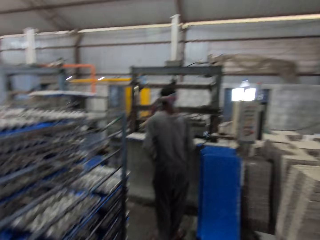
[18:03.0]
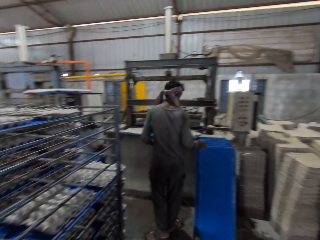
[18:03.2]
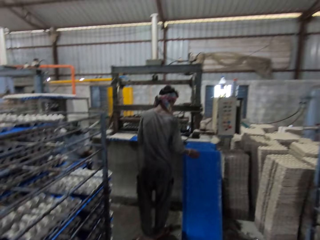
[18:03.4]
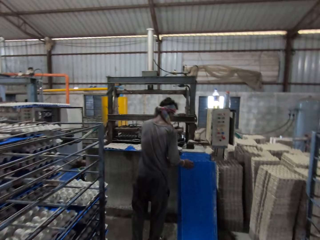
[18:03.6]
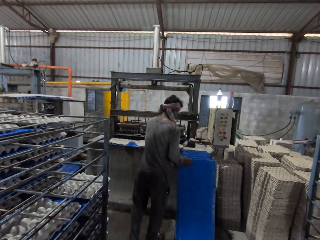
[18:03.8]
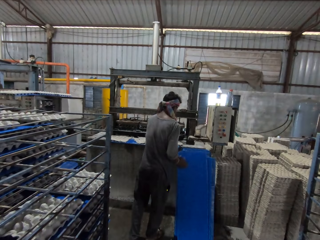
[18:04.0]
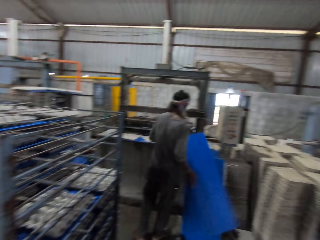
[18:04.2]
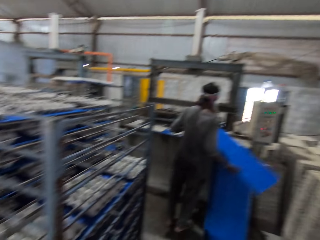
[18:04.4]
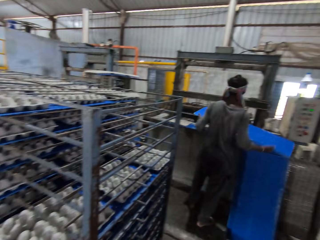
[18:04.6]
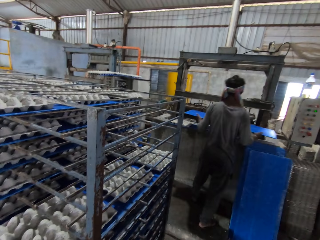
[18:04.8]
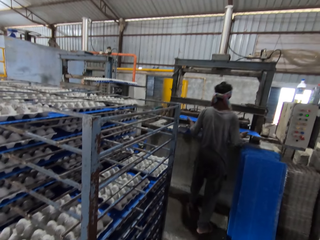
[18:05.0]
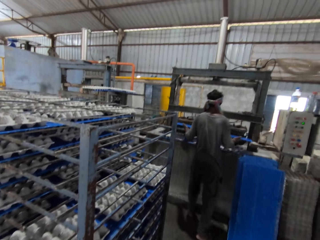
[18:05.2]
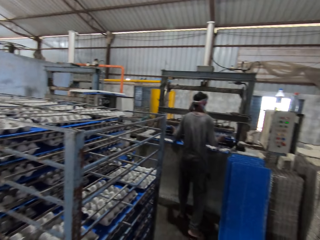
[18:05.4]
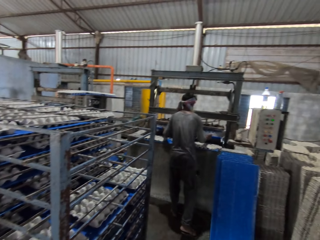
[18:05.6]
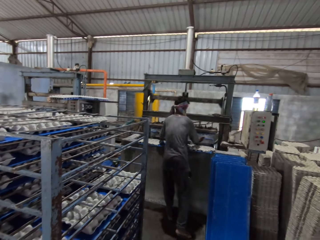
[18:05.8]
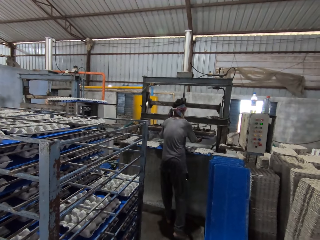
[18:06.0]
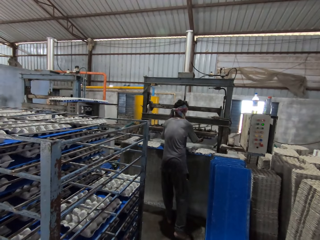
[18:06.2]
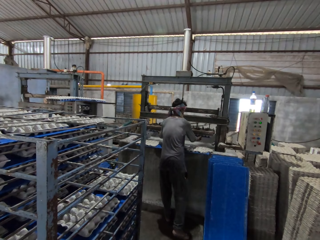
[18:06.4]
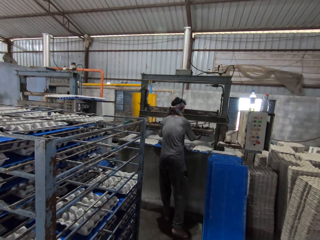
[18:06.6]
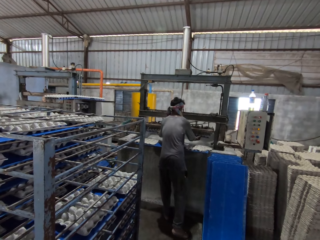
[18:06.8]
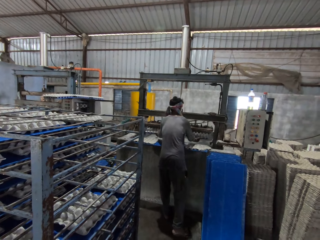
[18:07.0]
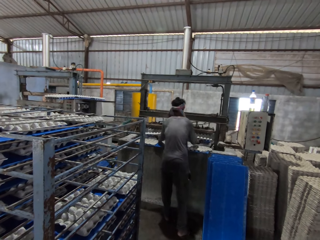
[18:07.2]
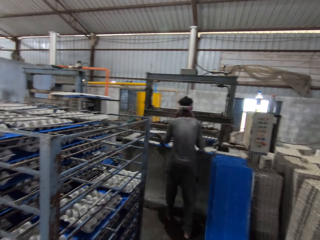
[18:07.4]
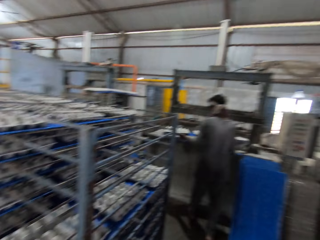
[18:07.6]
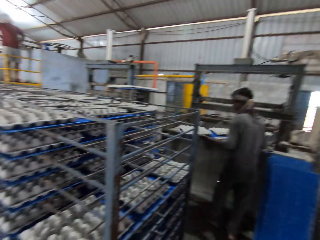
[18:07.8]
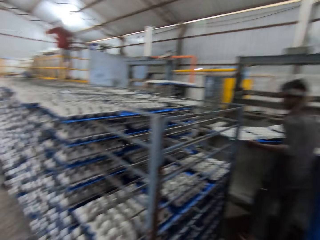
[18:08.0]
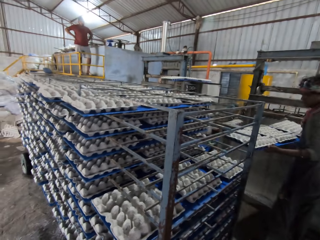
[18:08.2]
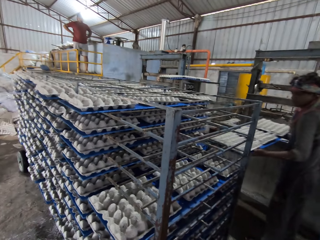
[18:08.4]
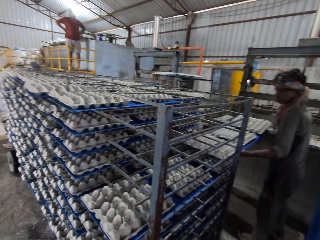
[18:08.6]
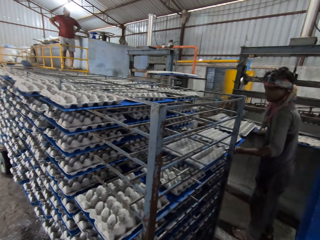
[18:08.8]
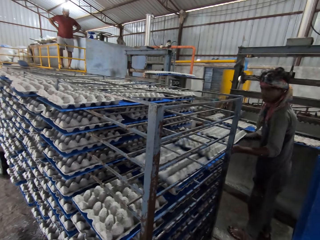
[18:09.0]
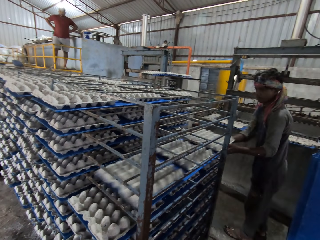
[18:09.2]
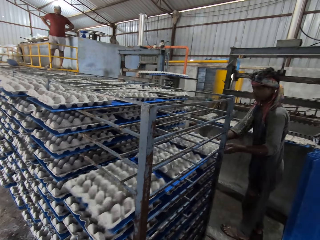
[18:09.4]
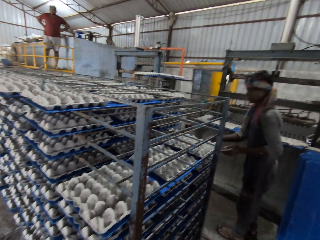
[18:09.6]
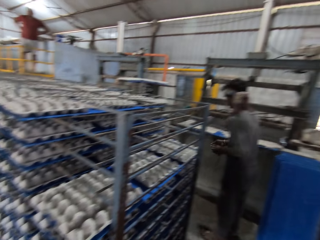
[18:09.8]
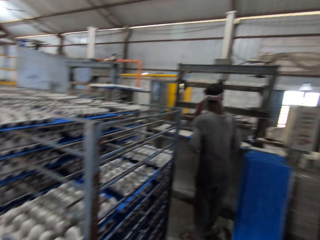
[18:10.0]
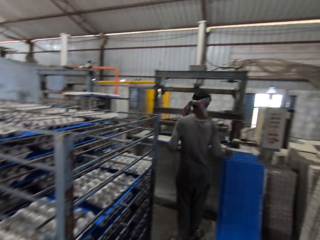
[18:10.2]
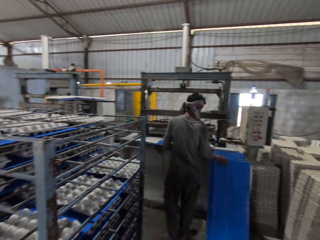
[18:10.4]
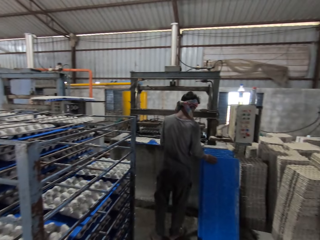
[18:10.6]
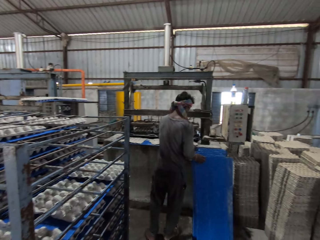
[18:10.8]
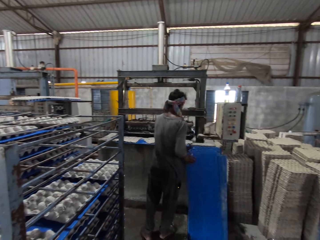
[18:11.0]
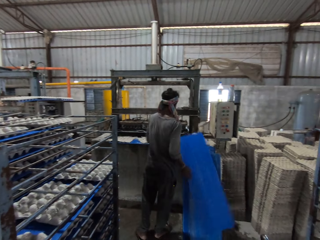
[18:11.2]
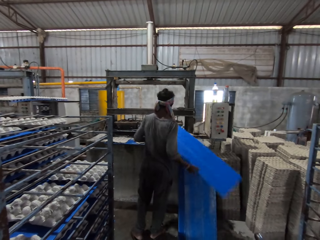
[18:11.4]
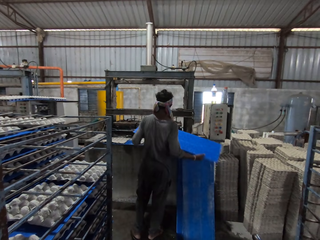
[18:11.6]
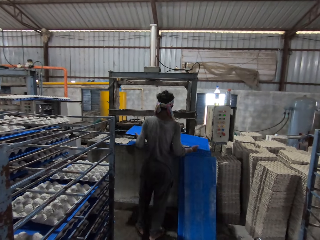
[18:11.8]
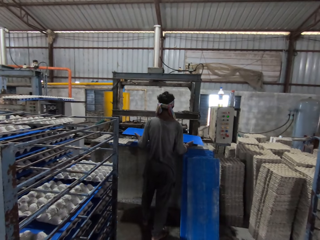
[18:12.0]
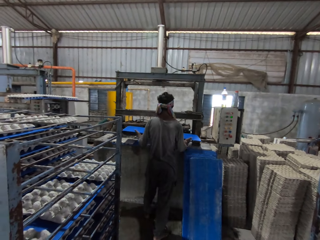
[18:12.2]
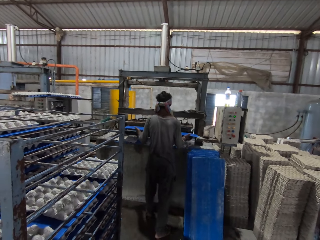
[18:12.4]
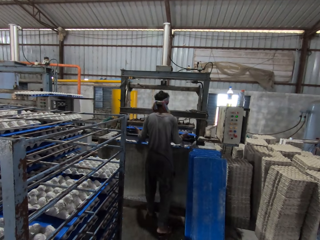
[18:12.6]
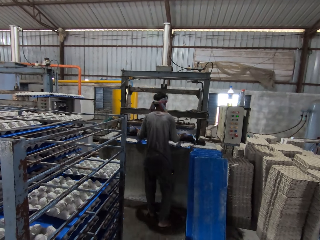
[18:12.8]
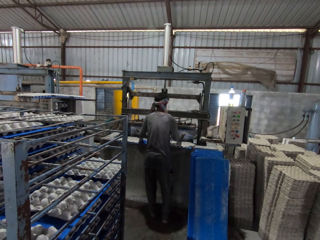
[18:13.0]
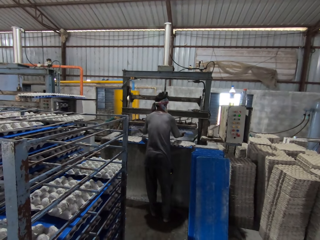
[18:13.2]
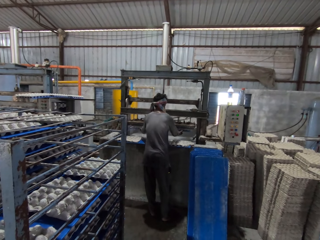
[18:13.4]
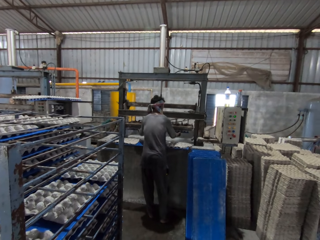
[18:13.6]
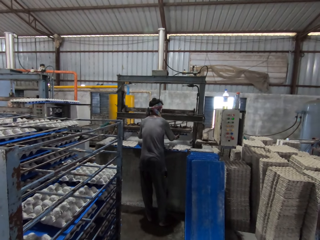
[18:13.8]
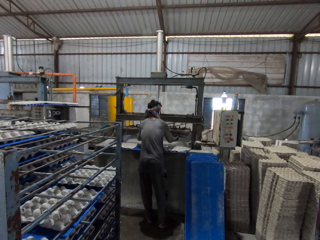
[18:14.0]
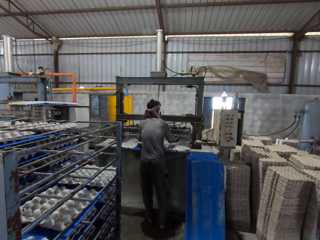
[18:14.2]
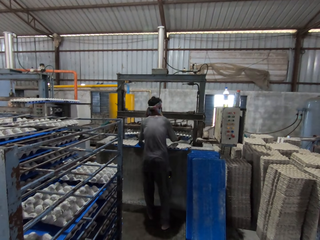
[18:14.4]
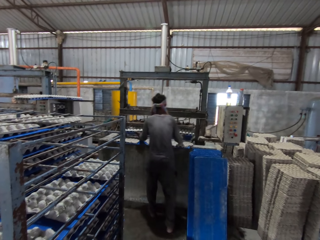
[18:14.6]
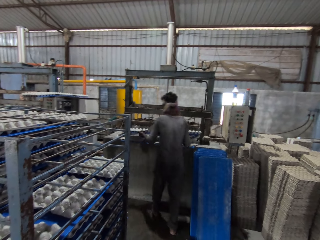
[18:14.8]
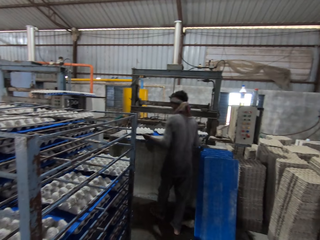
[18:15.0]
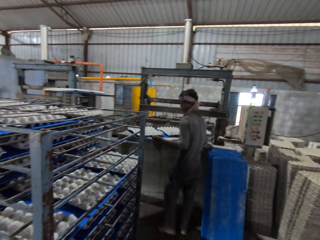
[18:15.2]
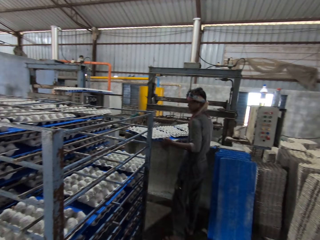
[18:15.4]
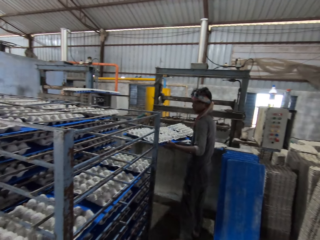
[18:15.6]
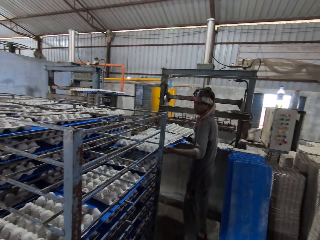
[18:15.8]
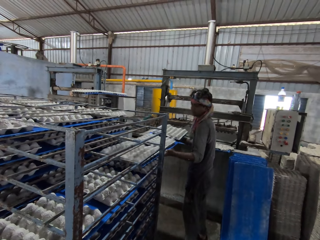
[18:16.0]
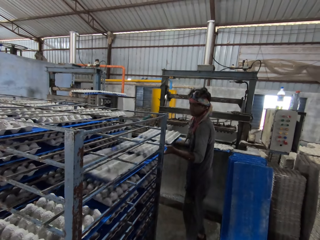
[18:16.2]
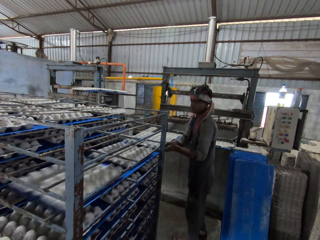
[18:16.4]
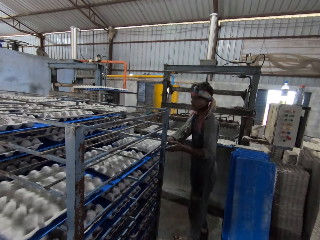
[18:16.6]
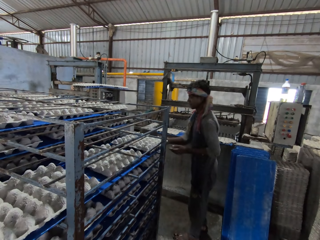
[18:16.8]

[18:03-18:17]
A man picks the crate slate from the floor with his hands. He puts the crate slate in the crate machine with his hands. He takes out a set of crates from the crate machine with his hands. He puts the crate slate in the crate rack with his hands. He picks the crate slate from the floor with his hands. He puts the crate slate in the crate machine with his hands. He takes out a set of crates from the crate machine with his hands.

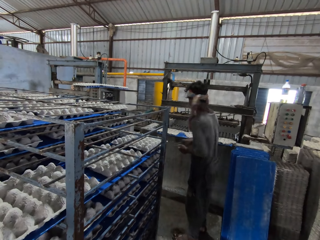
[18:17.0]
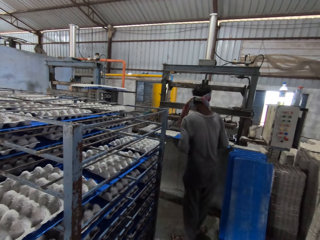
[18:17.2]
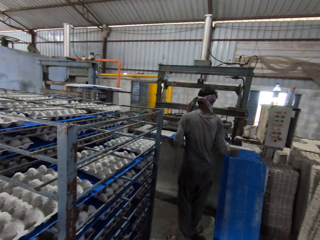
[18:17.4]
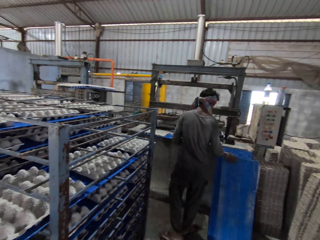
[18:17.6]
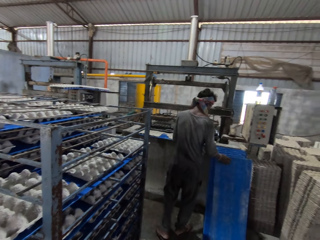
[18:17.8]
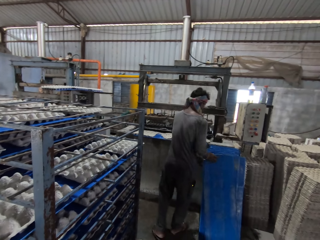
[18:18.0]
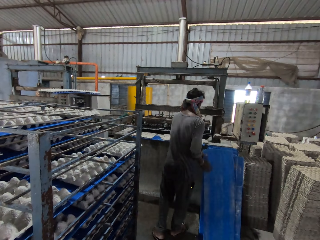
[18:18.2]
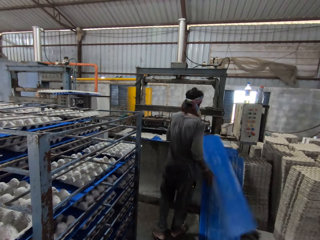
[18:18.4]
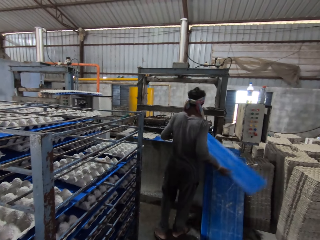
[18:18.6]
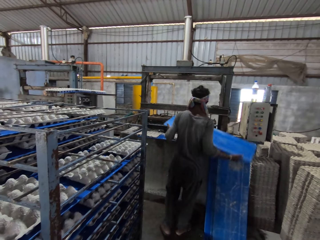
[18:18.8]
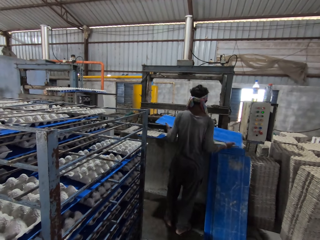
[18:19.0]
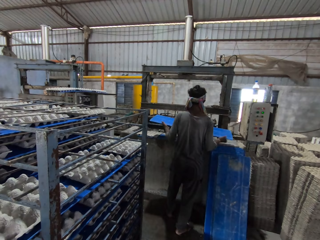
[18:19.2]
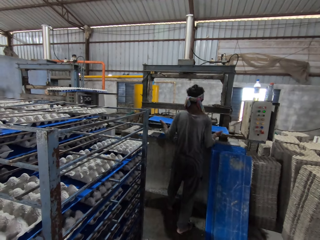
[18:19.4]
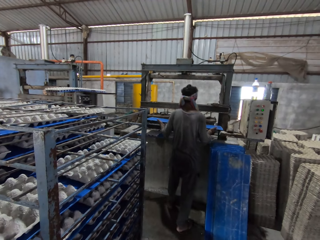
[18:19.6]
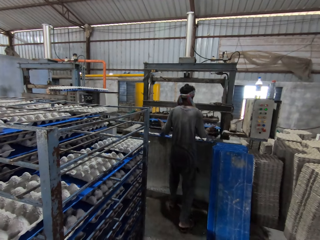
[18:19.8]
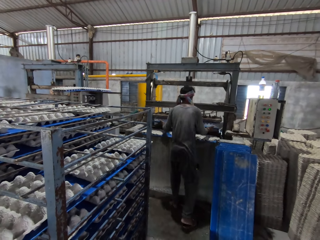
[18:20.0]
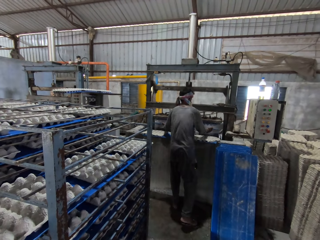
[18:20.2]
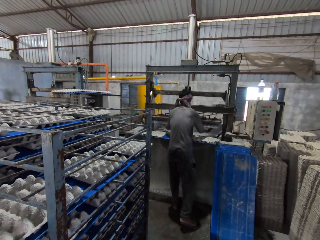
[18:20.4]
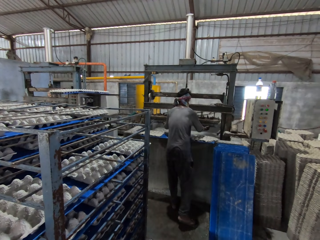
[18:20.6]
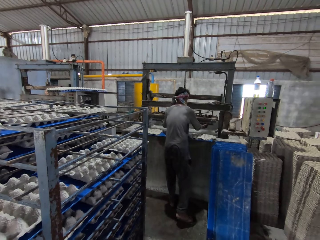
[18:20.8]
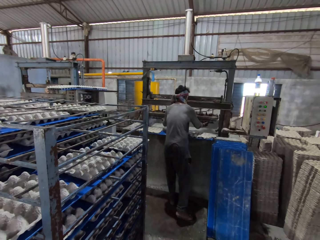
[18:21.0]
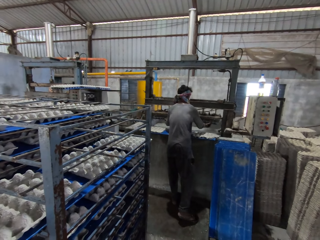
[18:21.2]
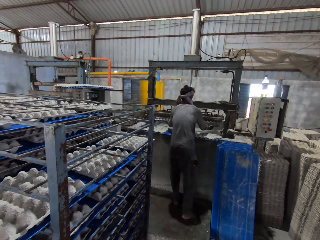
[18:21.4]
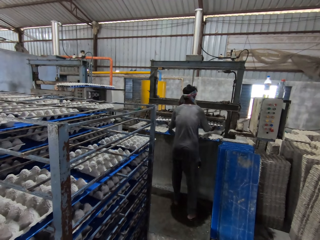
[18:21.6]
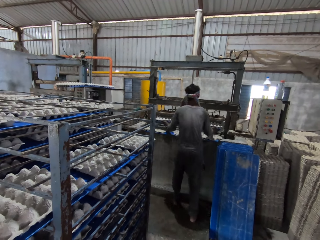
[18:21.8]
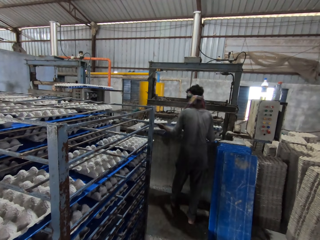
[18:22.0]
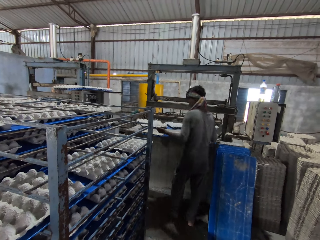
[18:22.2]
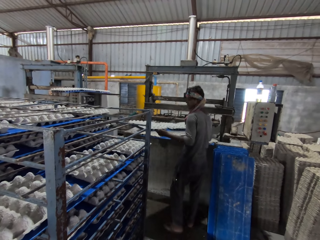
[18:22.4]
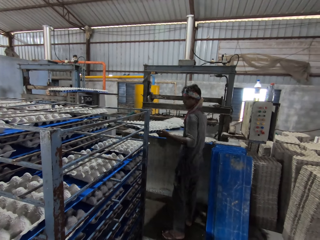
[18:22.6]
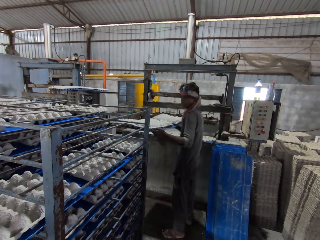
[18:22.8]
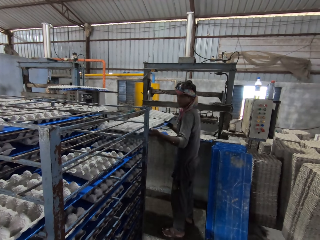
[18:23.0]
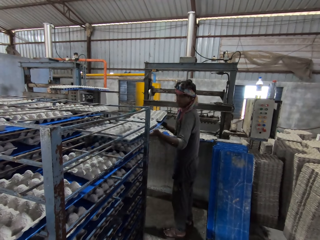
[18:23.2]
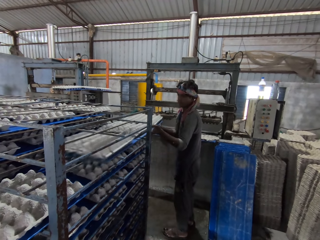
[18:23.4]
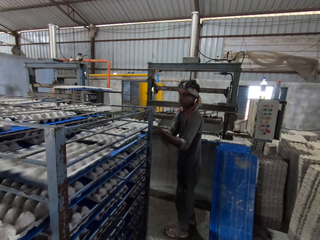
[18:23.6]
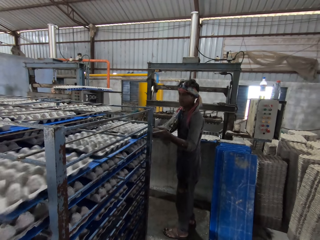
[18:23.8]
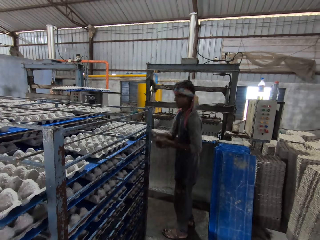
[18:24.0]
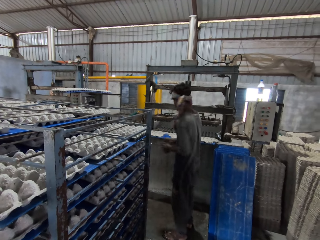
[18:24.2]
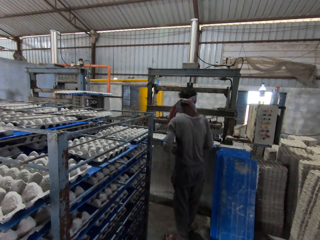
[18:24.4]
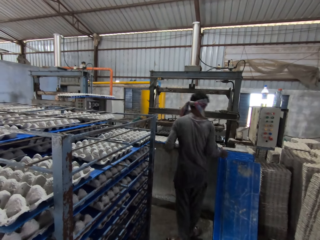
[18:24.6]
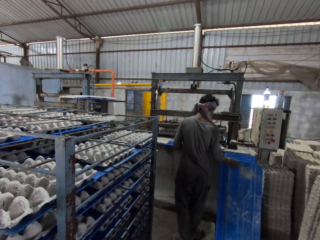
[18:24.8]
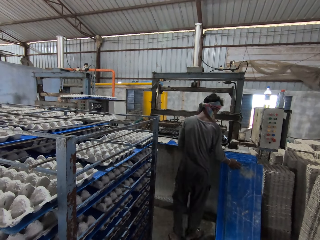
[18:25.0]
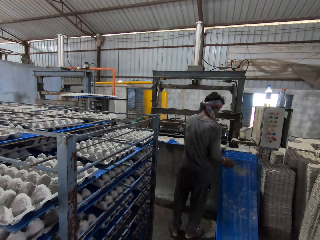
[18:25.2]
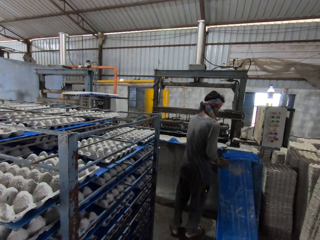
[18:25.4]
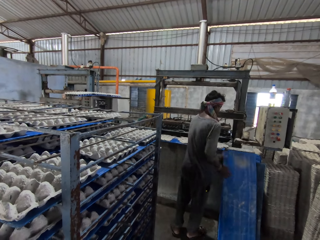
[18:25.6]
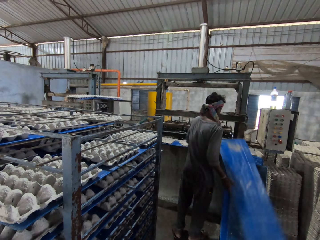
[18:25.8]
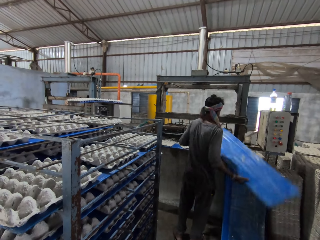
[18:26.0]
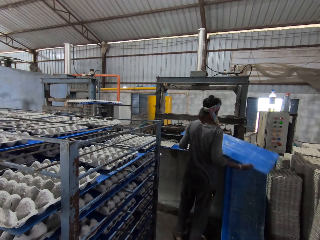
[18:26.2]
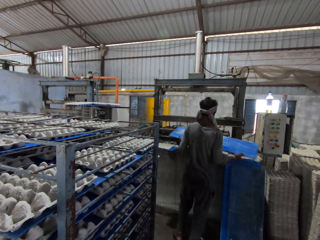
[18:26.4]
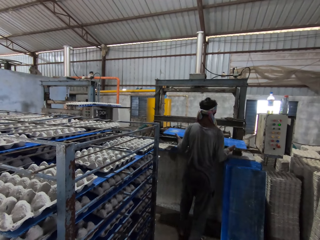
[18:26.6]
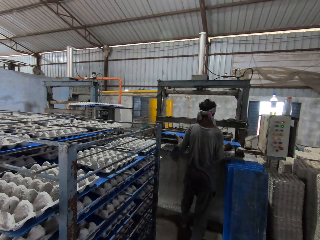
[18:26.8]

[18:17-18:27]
A man picks a tray from the ground with both hands. He inserts the tray in his hands into the egg crate making machine. He places the tray of egg crates in his hands onto the drying rack. He picks a tray from the ground with both hands.
